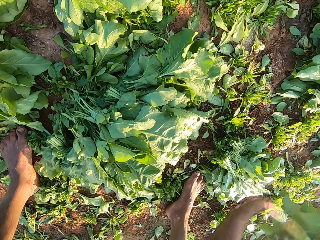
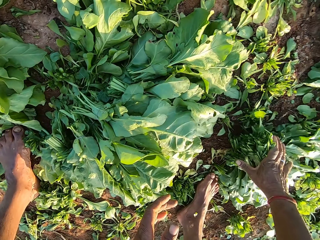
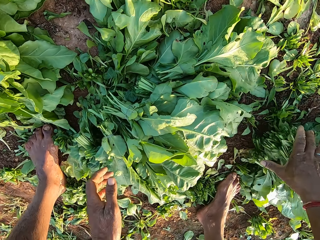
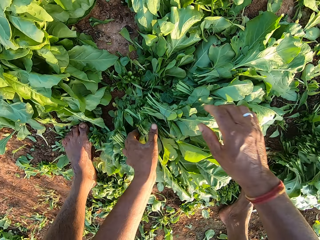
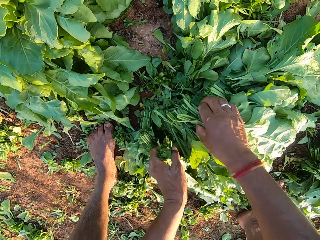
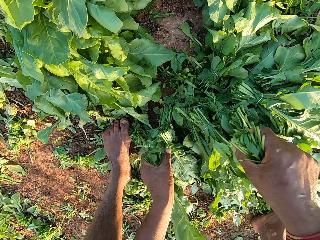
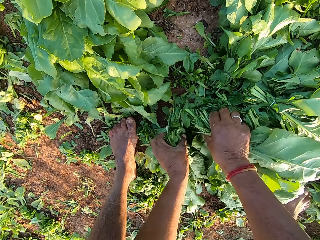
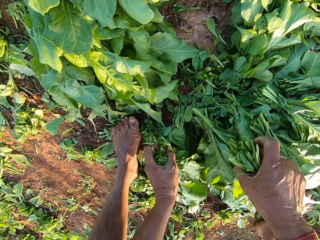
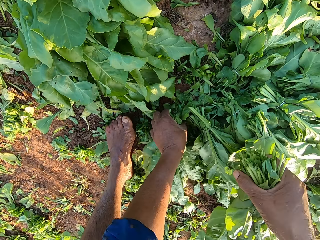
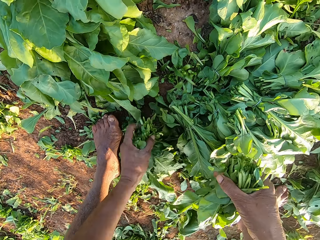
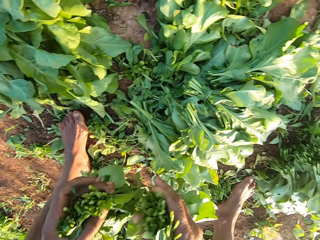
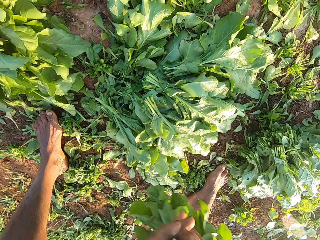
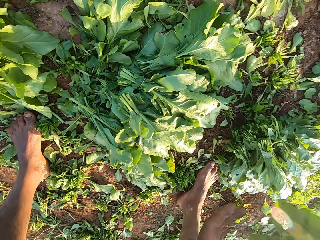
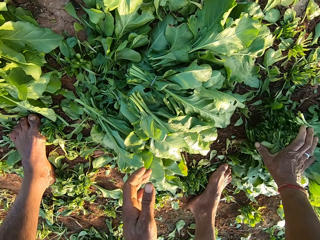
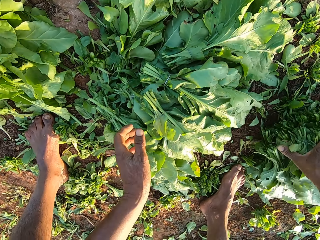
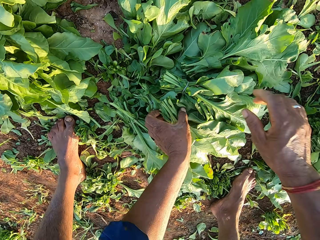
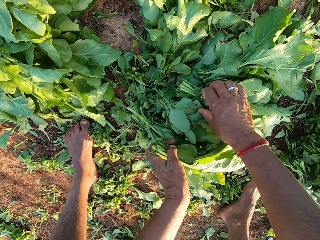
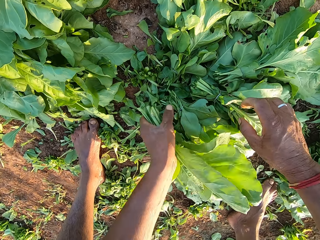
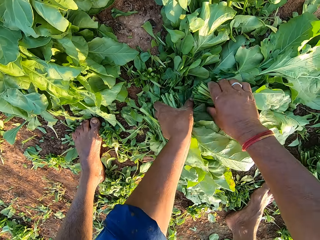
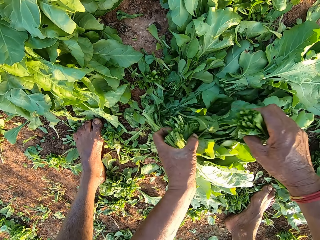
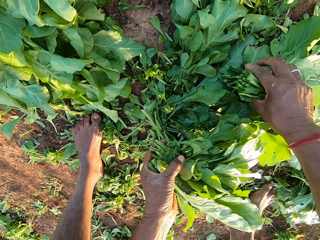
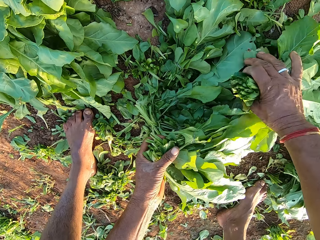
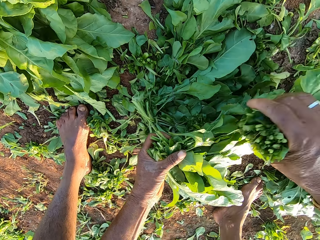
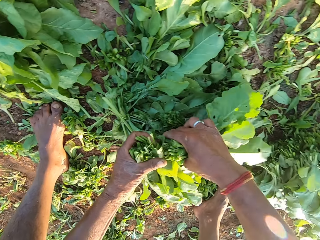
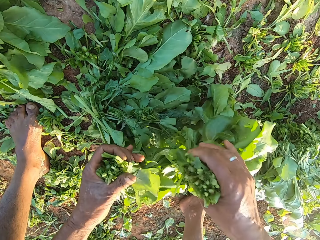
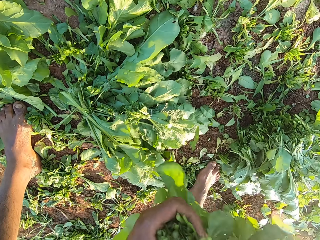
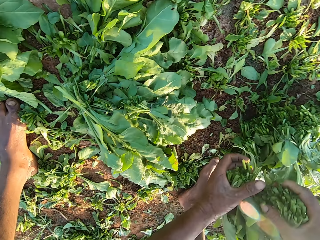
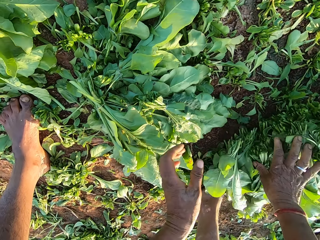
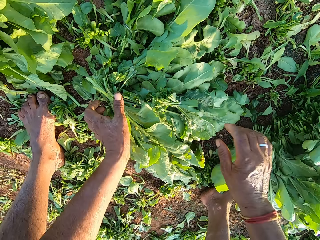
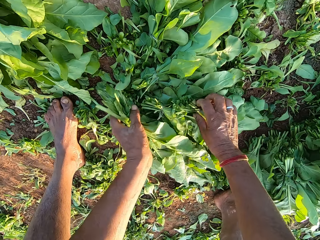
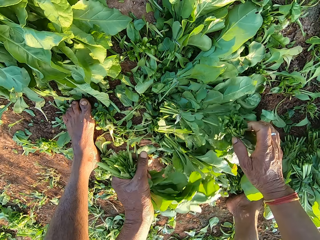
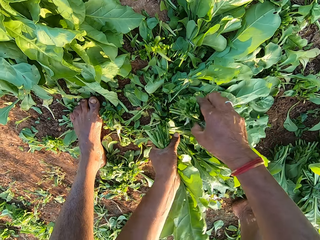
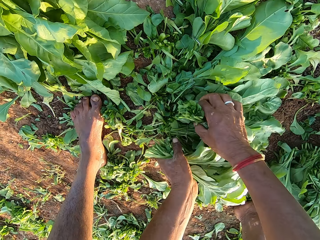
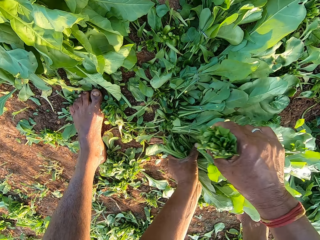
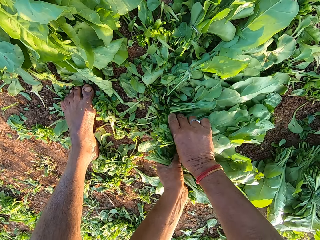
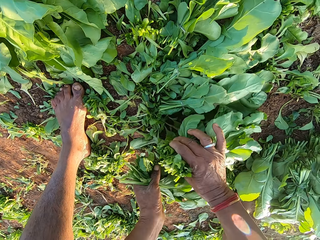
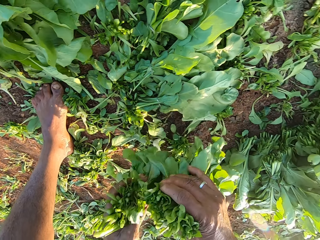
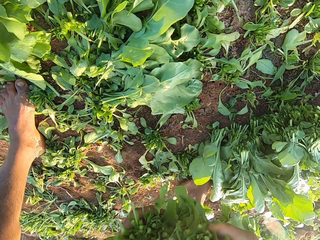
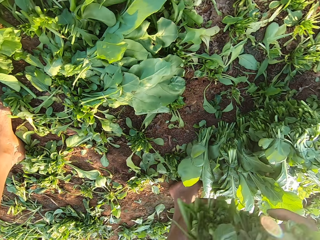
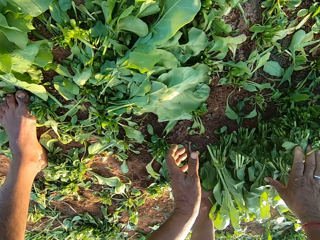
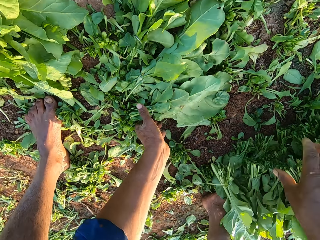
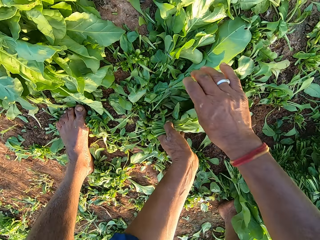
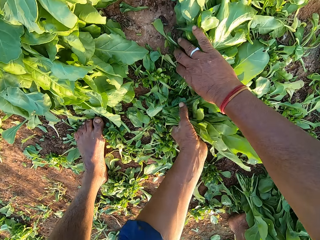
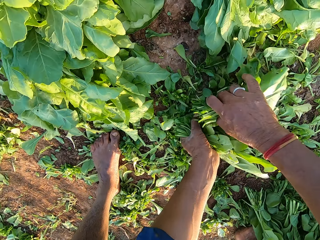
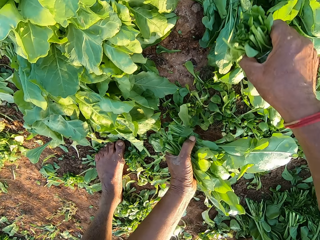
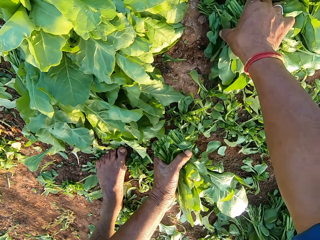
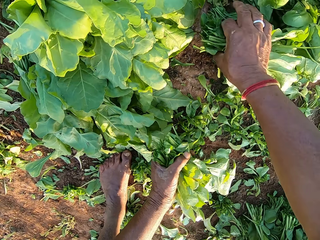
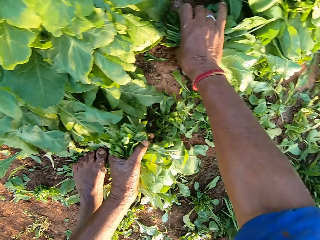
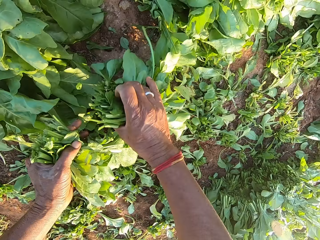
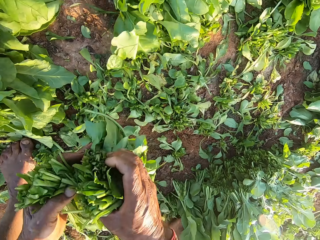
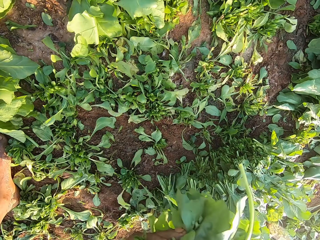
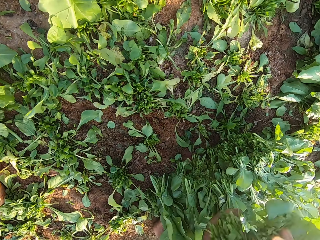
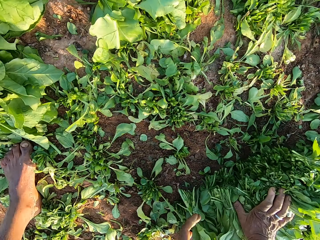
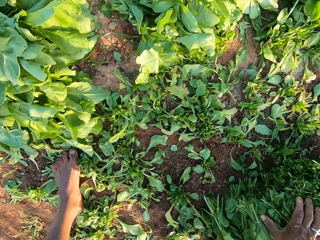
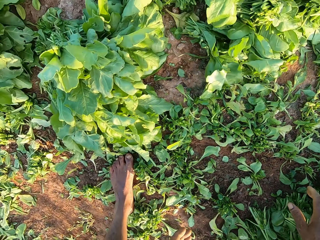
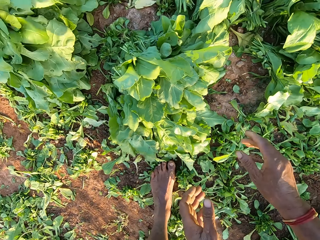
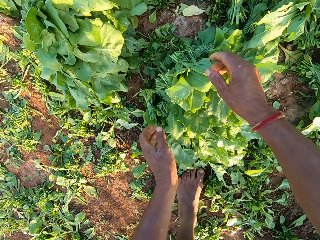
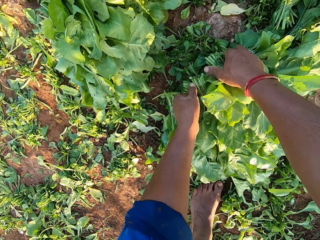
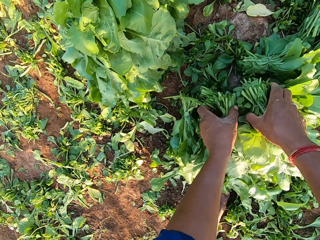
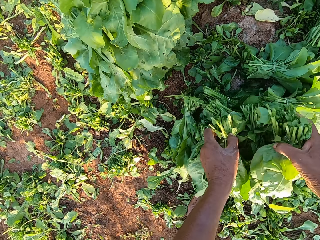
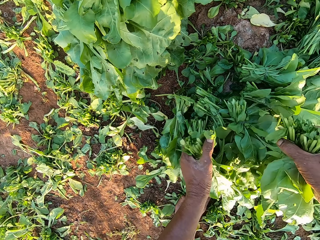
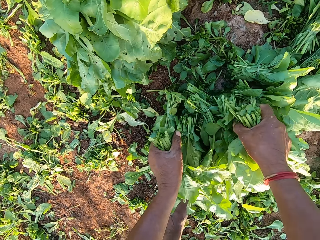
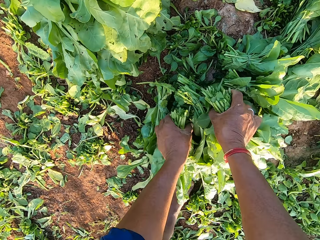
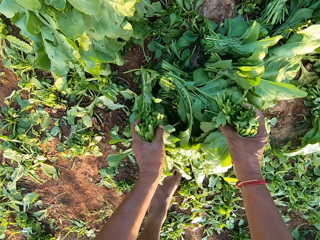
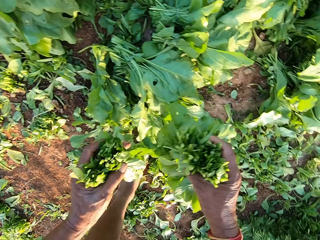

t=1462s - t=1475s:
The camera wearer drops the spinach leaves on the ground, on the other bunches, with both hands. A man converses with the camera wearer. The camera wearer picks up some spinach leaves on the ground with both hands. The man converses with the camera wearer. The camera wearer drops the spinach leaves on the ground, on the other bunches, with both hands. They pick up some spinach leaves on the ground with both hands. The man converses with the camera wearer. The camera wearer drops the spinach leaves on the ground, on the other bunches, with both hands. They pick up some spinach leaves on the ground with both hands. They drop the spinach leaves on the ground, on the other bunches, with both hands. They pick up some spinach leaves on the ground with both hands. They drop the spinach leaves on the ground, on the other bunches, with both hands. They pick up some spinach leaves on the ground with both hands.

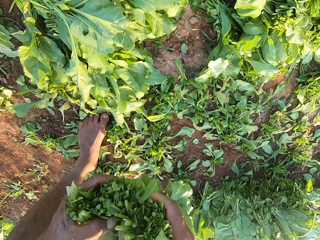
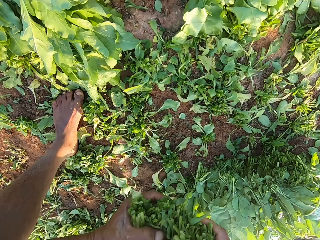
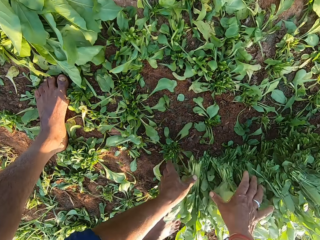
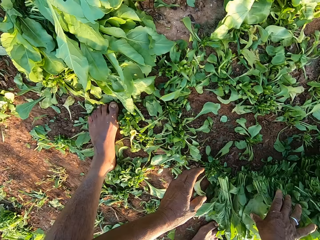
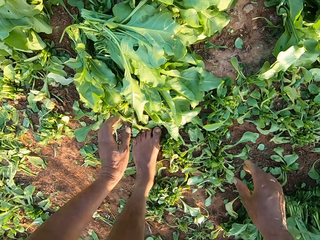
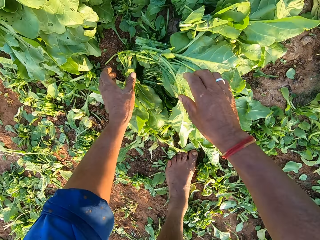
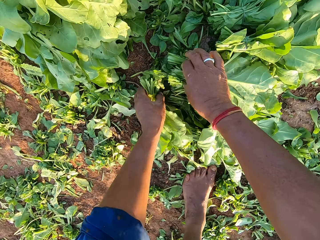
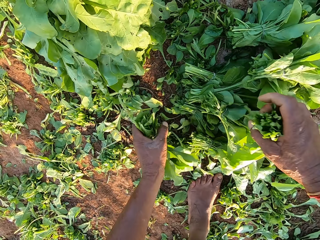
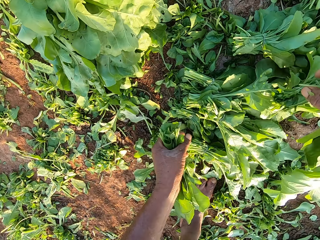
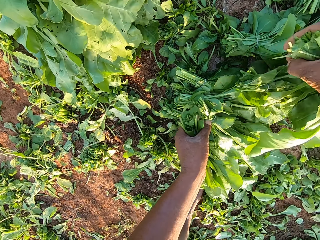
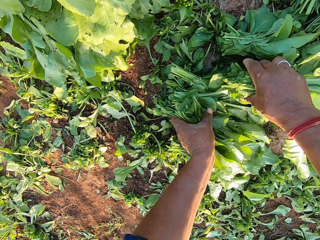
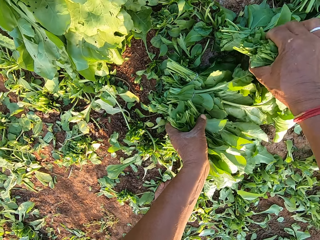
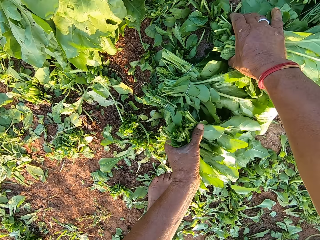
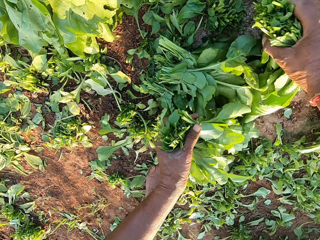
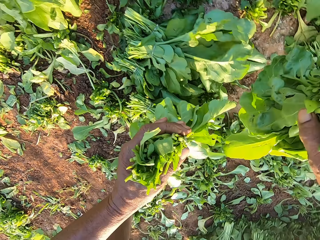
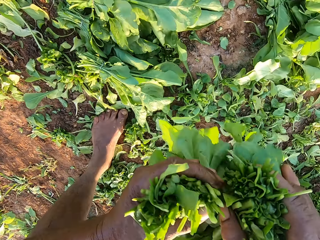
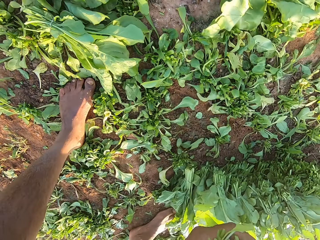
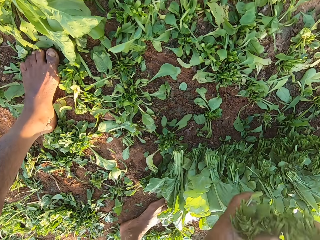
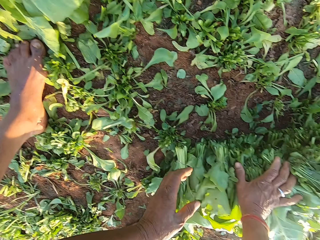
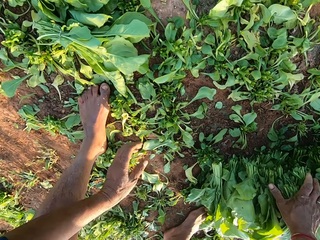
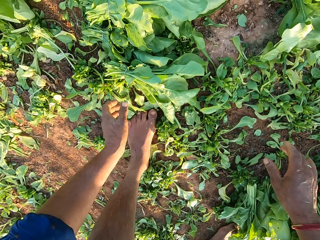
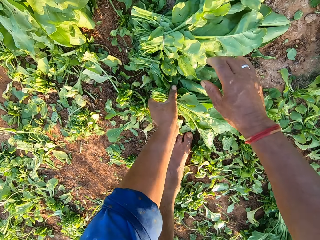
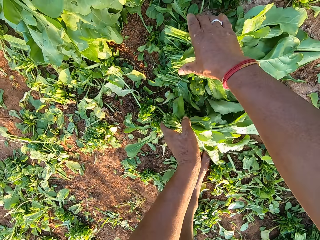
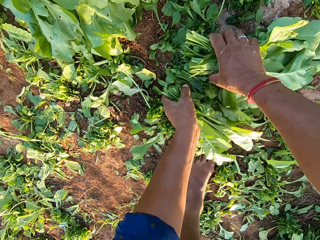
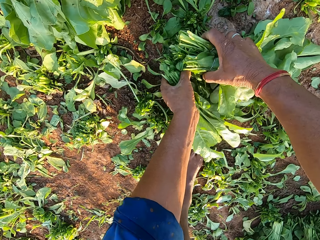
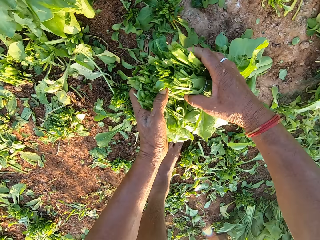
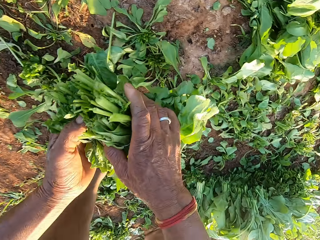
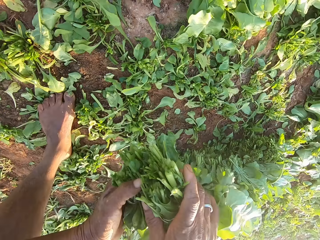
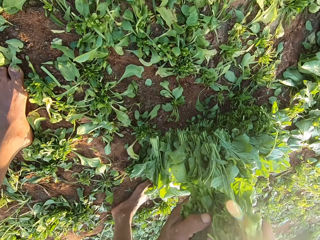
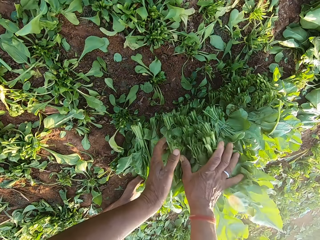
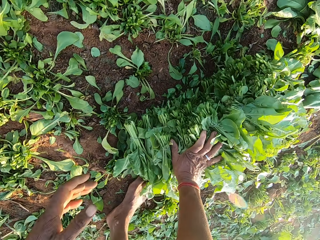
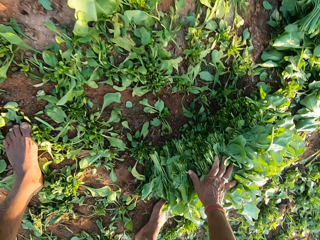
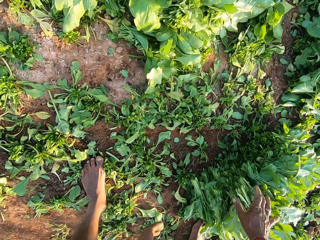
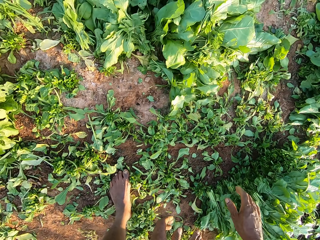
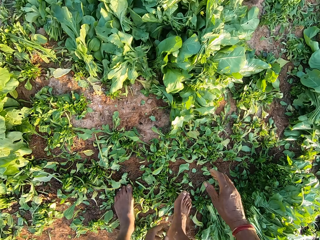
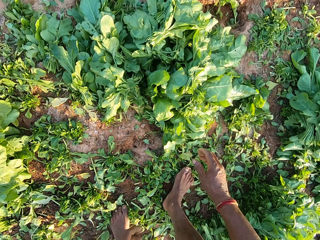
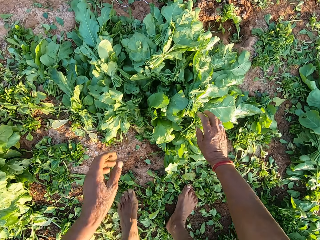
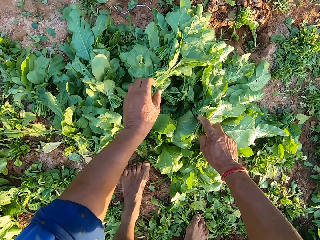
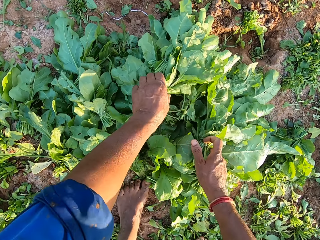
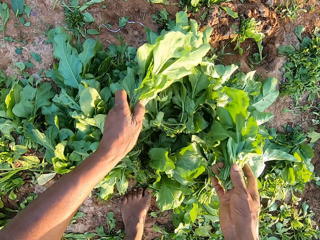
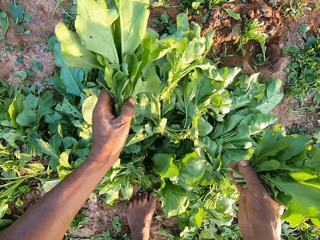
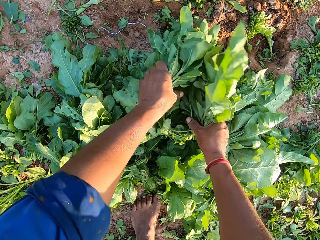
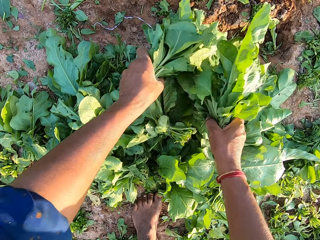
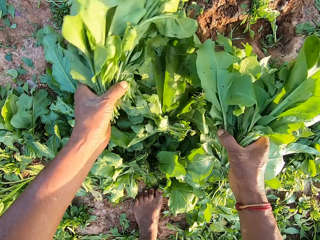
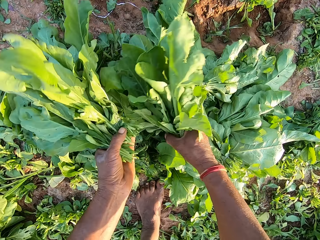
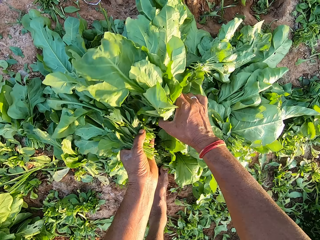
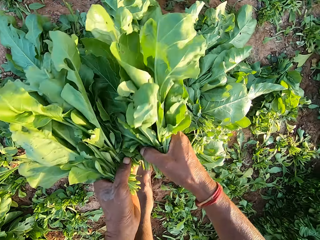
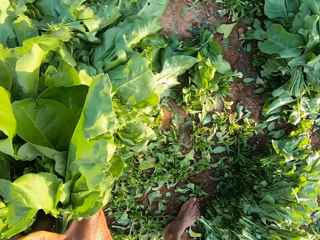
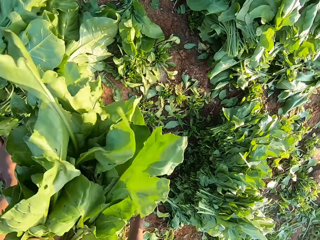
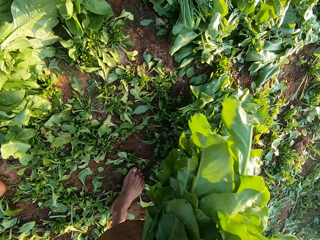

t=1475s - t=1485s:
The camera wearer drops the spinach leaves on the ground, on the other bunches, with both hands. They pick up some spinach leaves on the ground with both hands. They drop the spinach leaves on the ground, on the other bunches, with both hands. They pick up some spinach leaves on the ground with both hands. They drop the spinach leaves on the ground, on the other bunches, with both hands. They pick up some spinach leaves on the ground with both hands.
